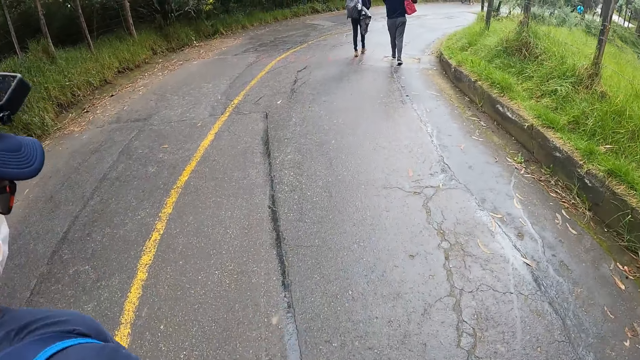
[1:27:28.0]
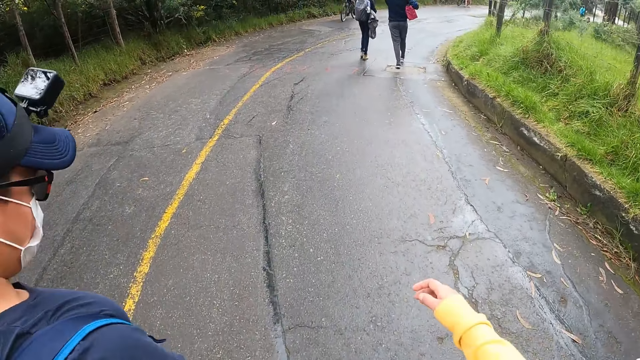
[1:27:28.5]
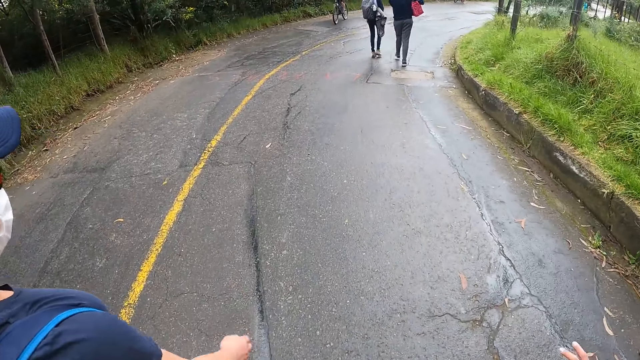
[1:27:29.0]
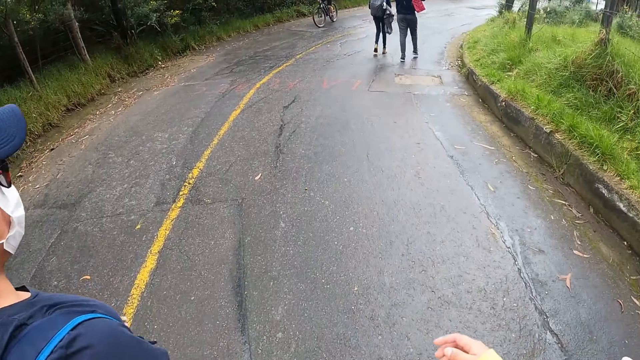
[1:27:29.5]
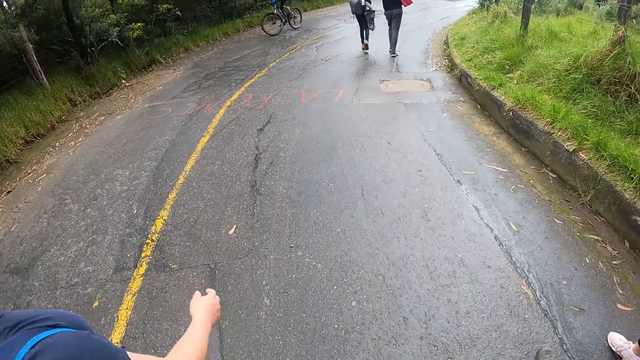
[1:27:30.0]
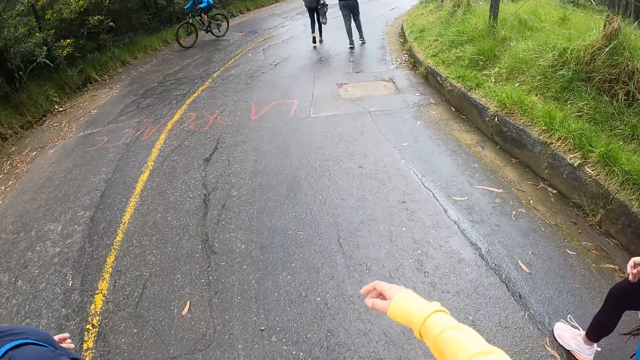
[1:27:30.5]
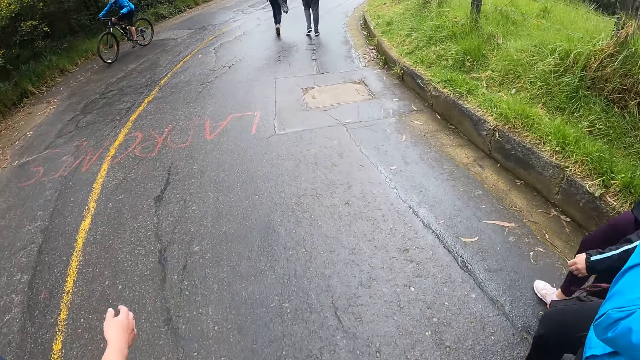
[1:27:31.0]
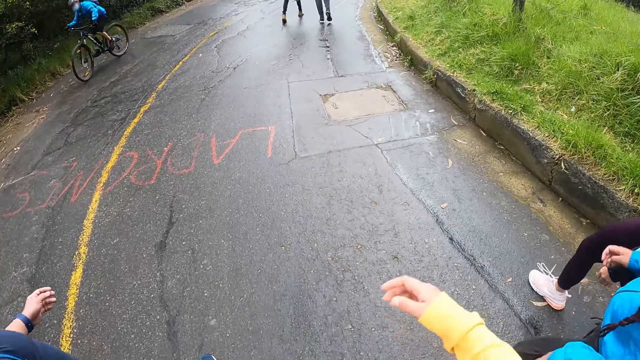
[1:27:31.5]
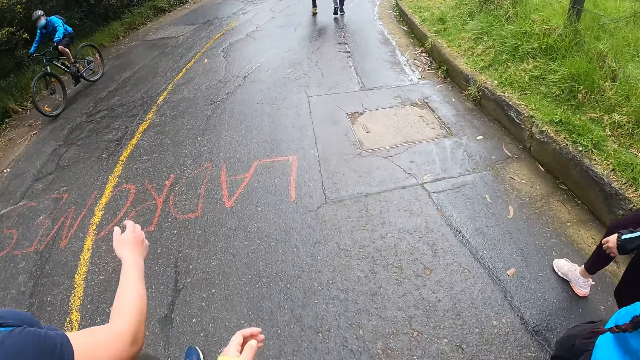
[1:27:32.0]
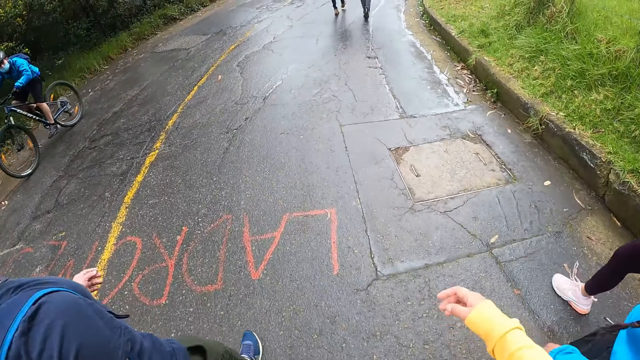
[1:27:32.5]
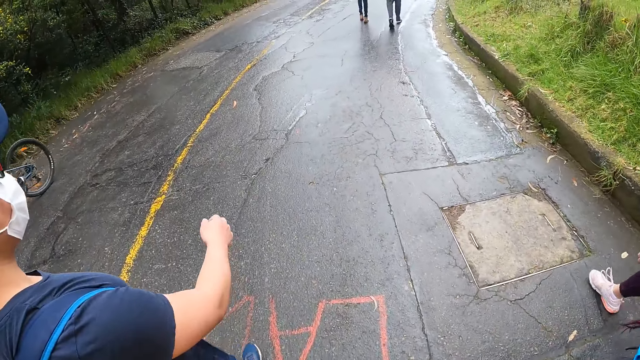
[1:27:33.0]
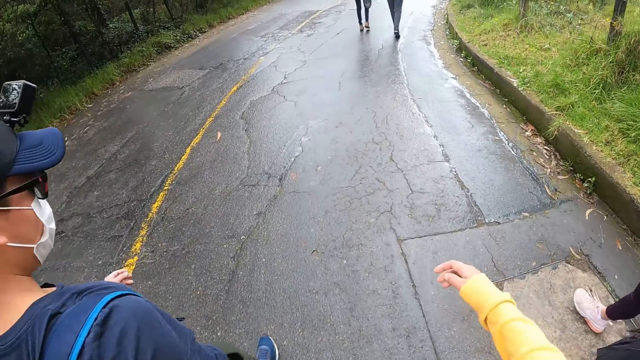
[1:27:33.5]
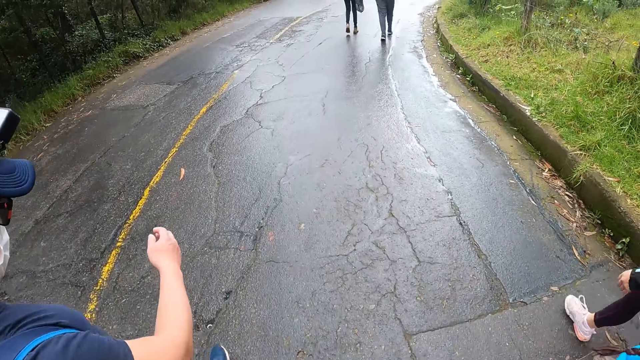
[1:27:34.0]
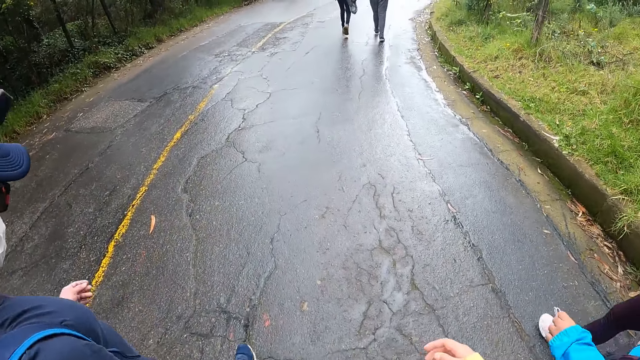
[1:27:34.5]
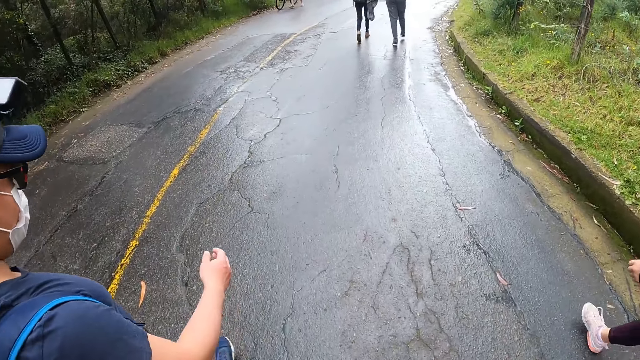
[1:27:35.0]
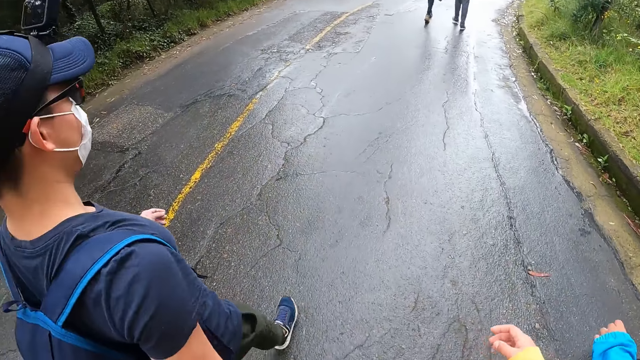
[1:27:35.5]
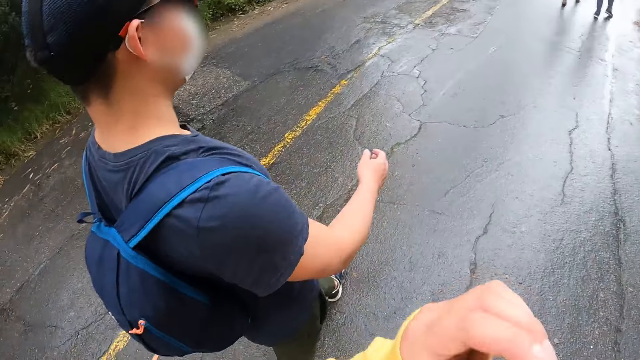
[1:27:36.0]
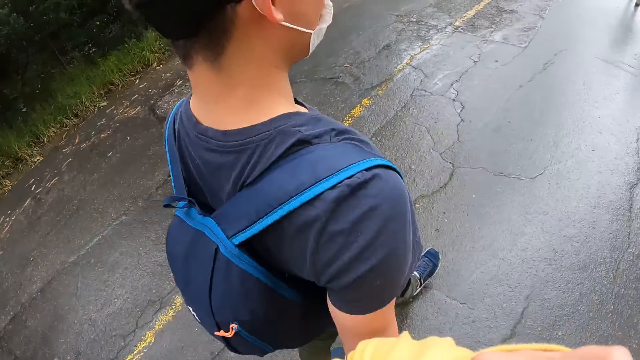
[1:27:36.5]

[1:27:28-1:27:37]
A man walks beside a woman. The woman walks in front of the camera wearer. Another man rides a bicycle.

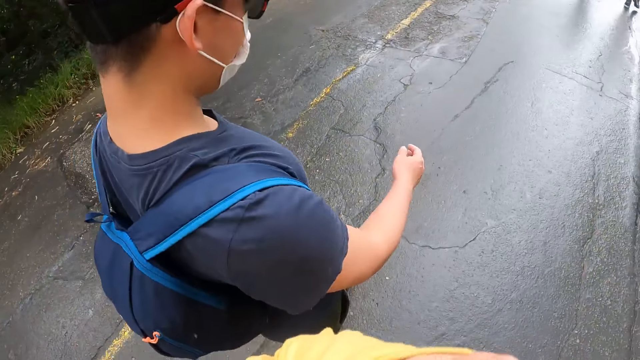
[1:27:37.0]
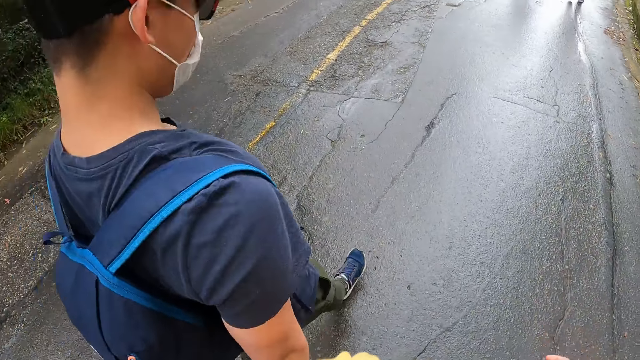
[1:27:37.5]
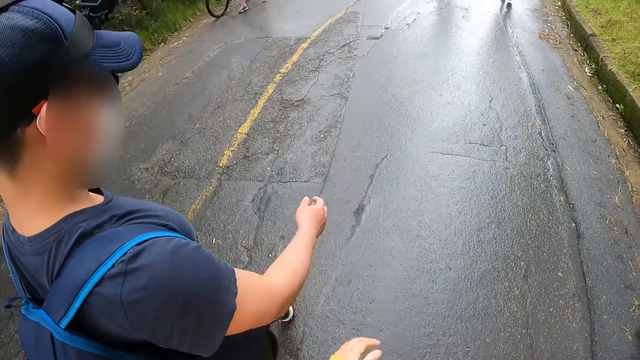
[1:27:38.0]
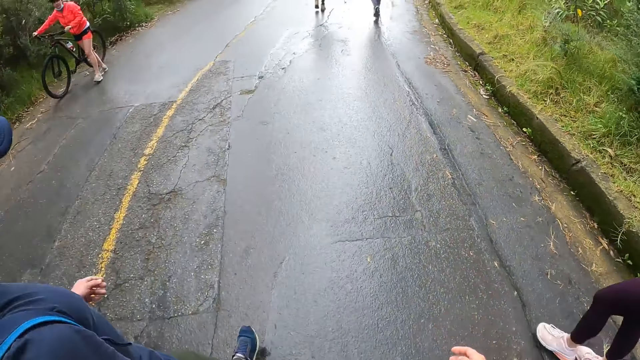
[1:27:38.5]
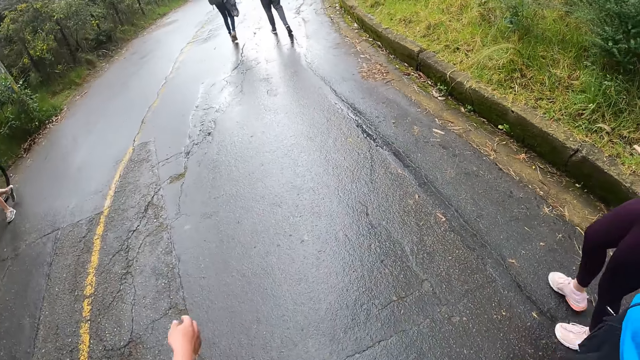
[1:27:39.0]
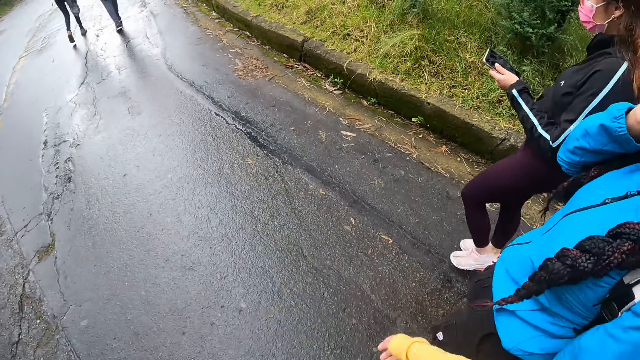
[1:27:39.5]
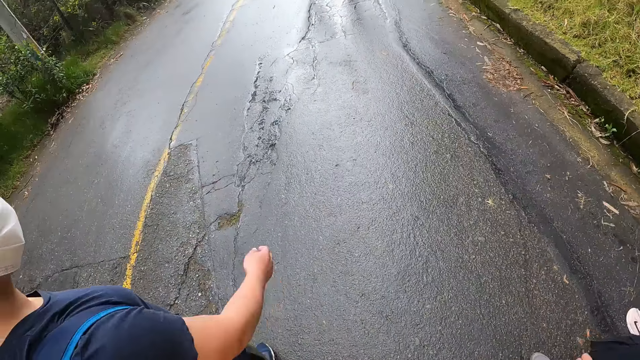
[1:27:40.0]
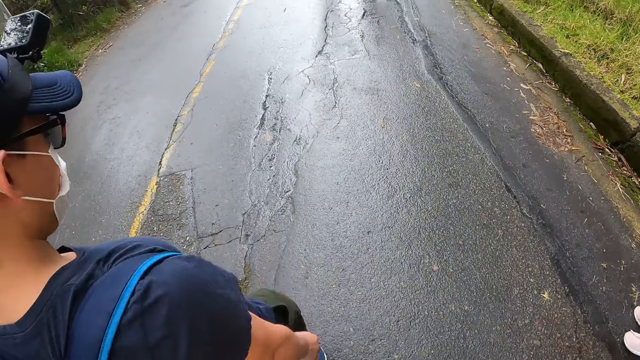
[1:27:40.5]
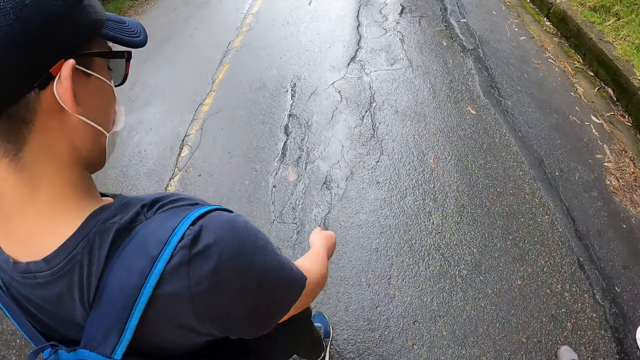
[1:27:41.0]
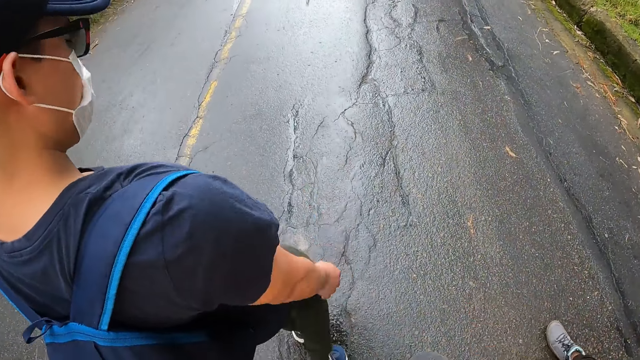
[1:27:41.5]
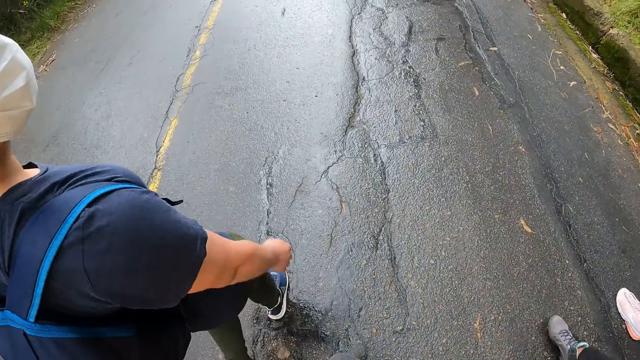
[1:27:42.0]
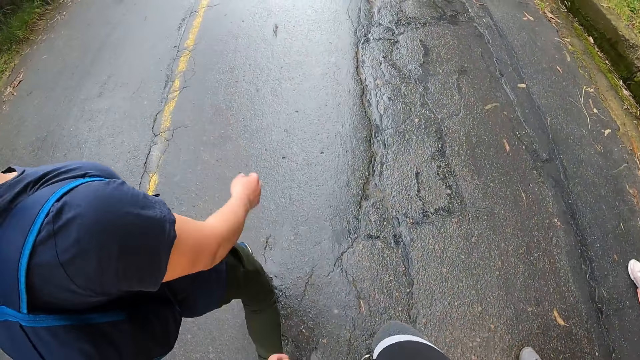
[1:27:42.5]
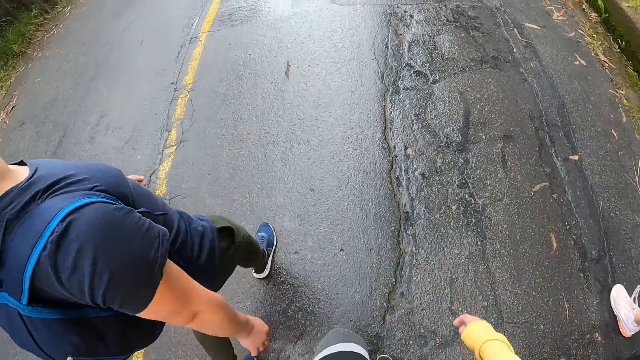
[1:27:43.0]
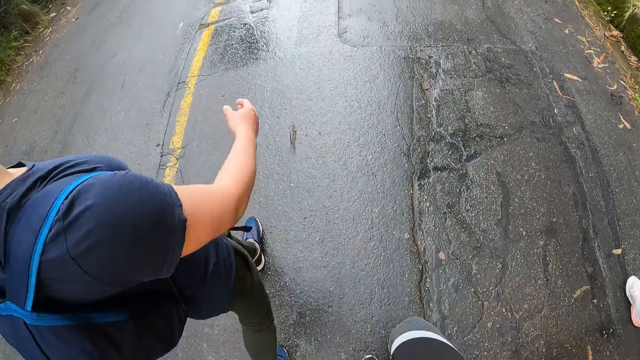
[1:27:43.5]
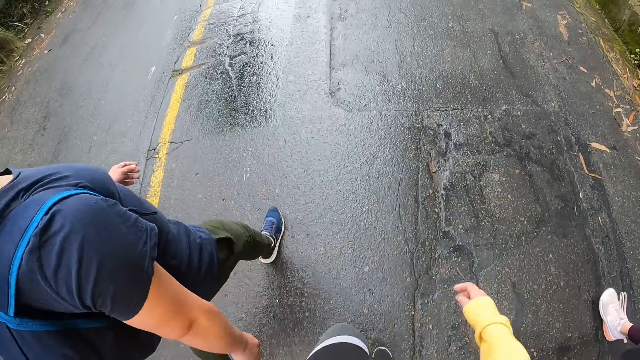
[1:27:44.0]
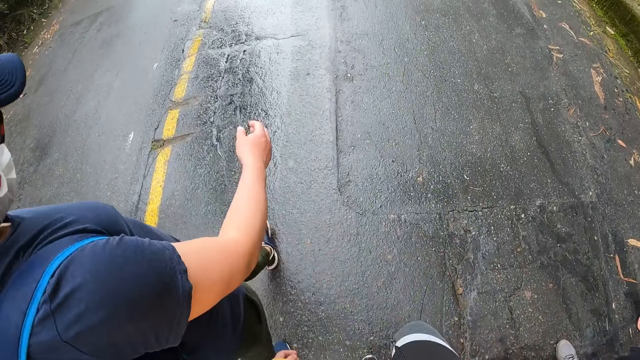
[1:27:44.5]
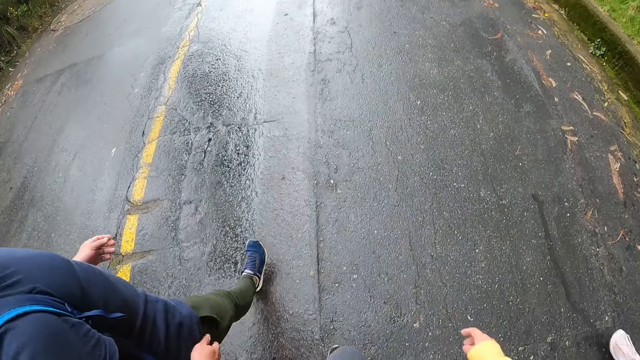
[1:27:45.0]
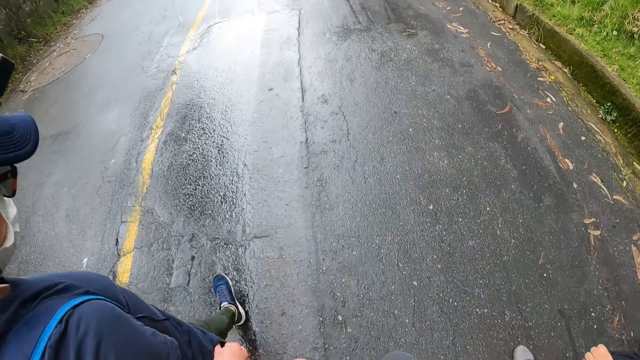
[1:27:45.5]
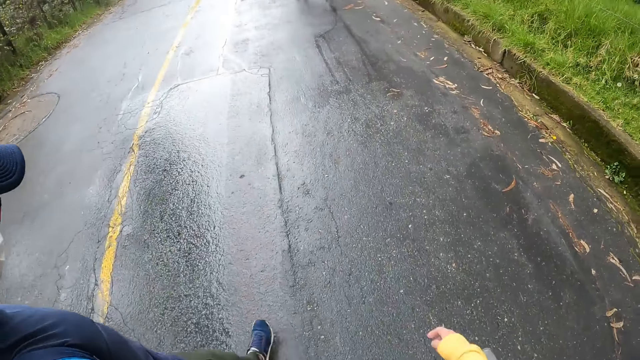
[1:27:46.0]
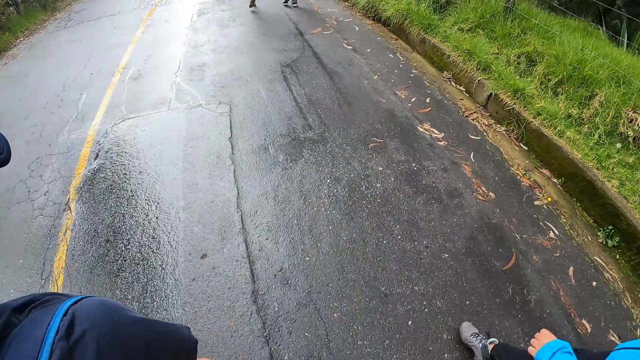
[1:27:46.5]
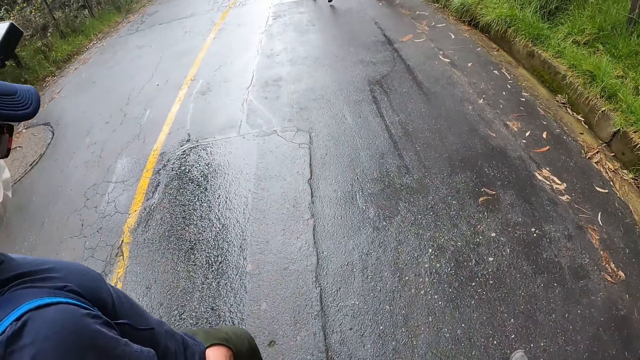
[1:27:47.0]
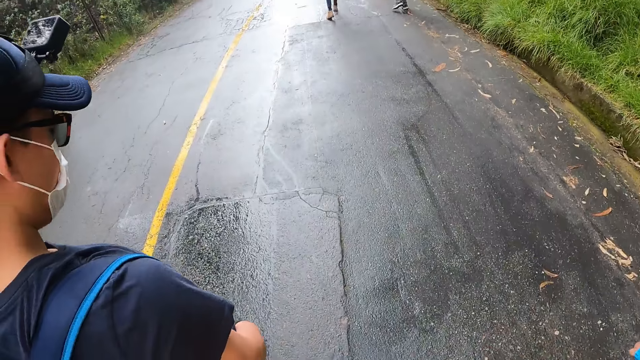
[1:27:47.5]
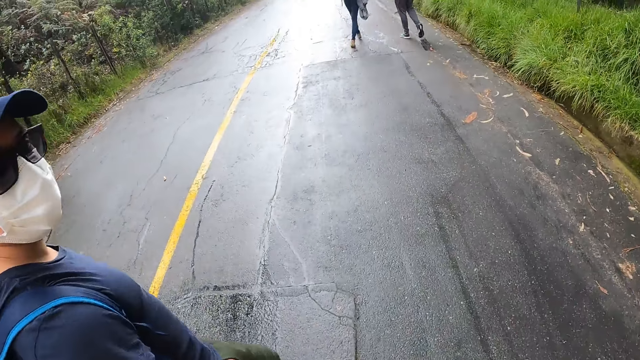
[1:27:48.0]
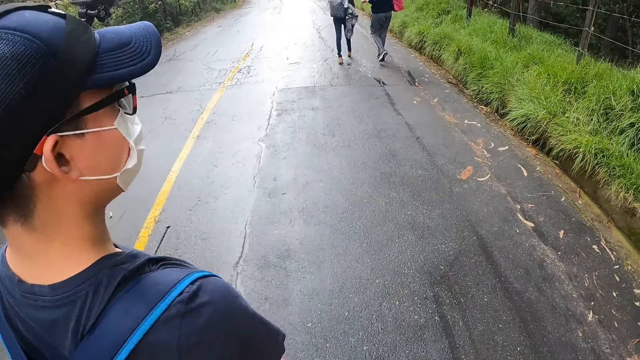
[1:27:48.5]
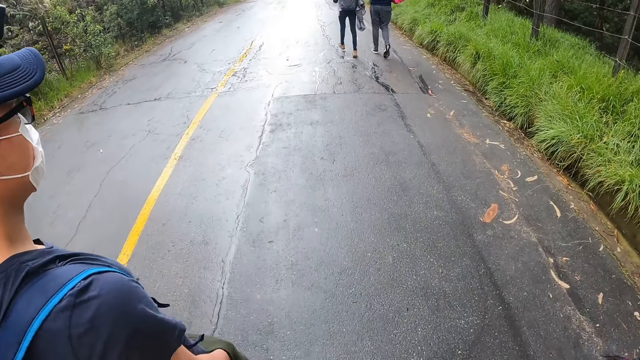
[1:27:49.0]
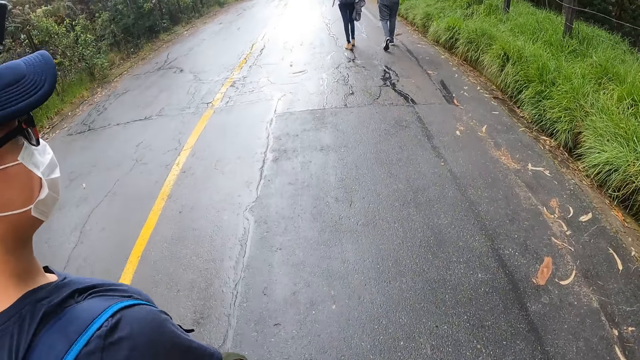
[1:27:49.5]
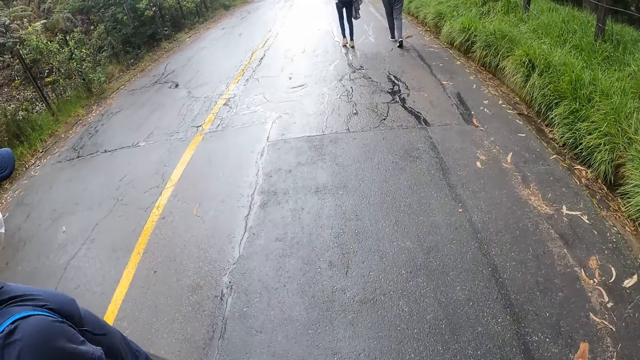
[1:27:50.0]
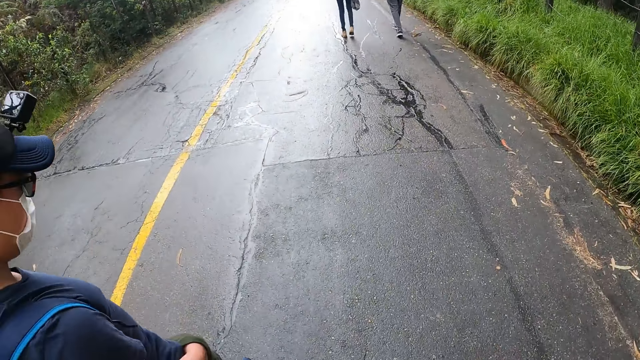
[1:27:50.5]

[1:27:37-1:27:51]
A man pushes a bicycle. The camera wearer walks on the road. The man puts his right hand in his pocket.
